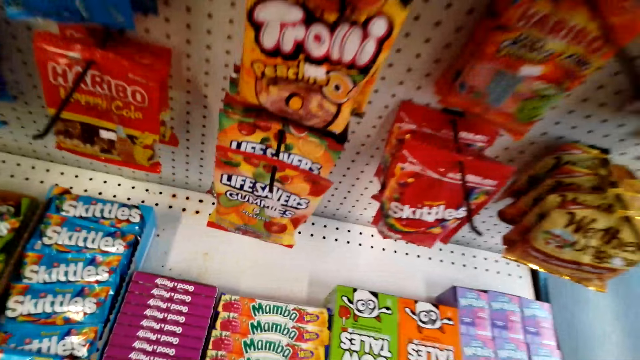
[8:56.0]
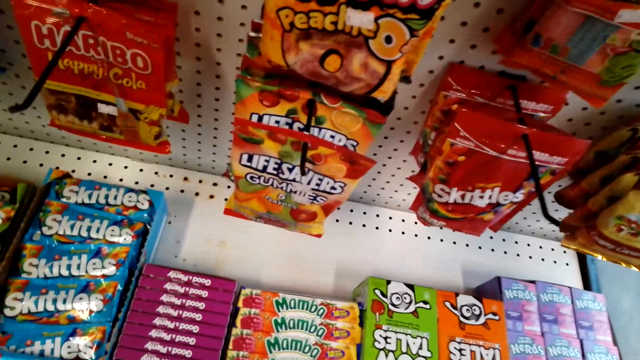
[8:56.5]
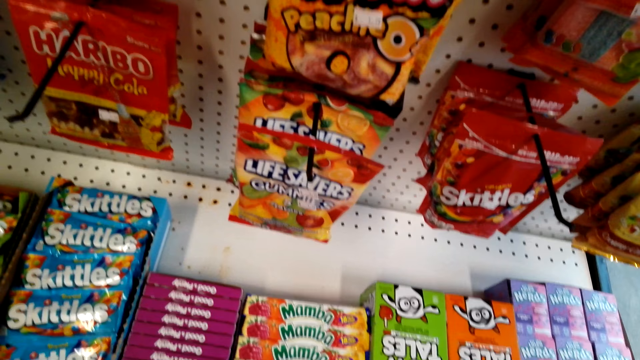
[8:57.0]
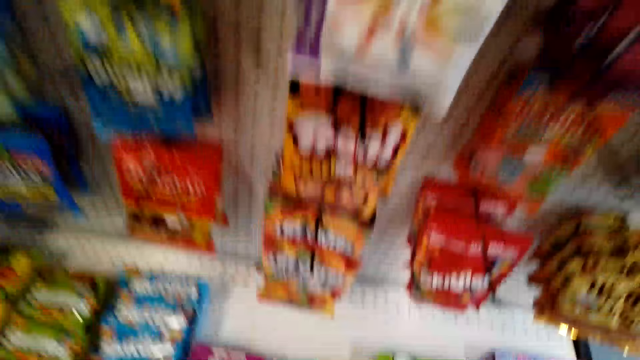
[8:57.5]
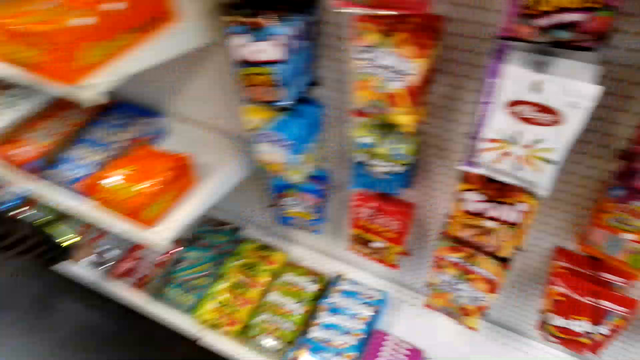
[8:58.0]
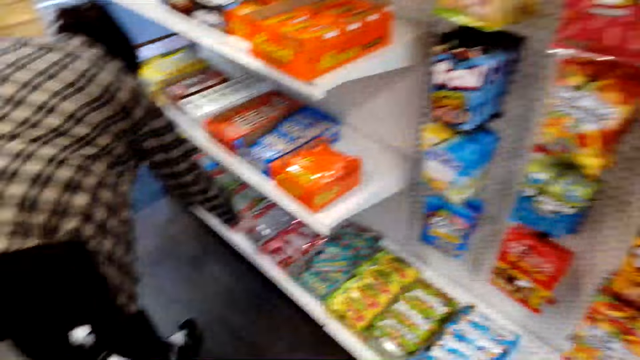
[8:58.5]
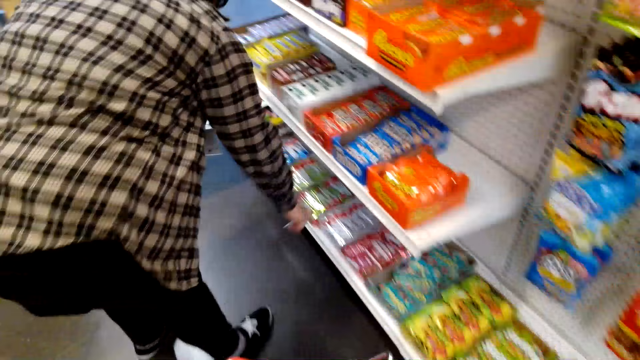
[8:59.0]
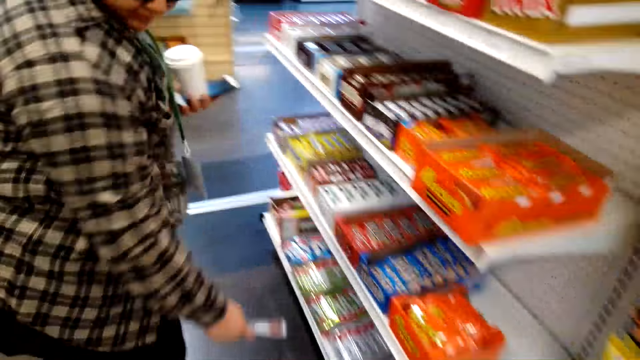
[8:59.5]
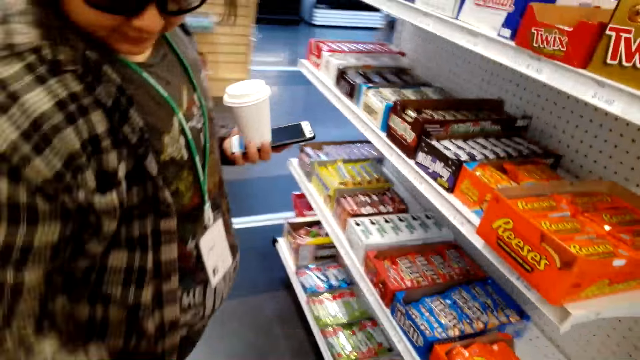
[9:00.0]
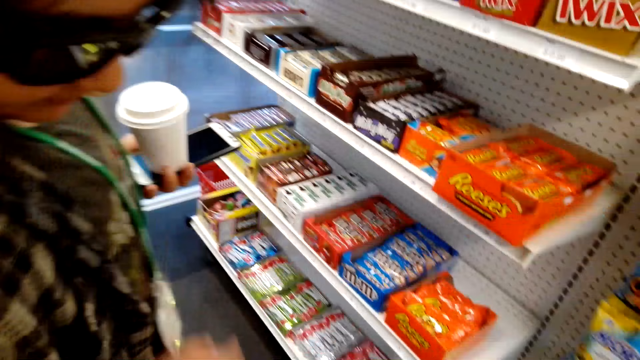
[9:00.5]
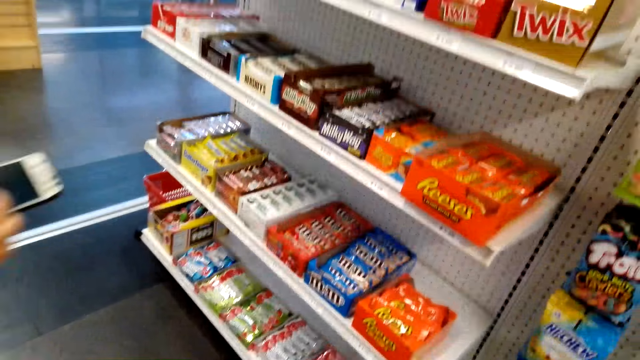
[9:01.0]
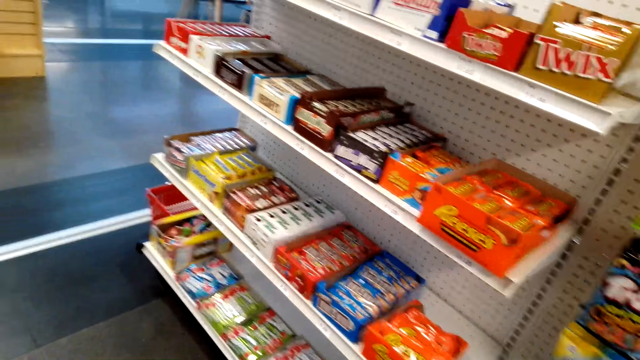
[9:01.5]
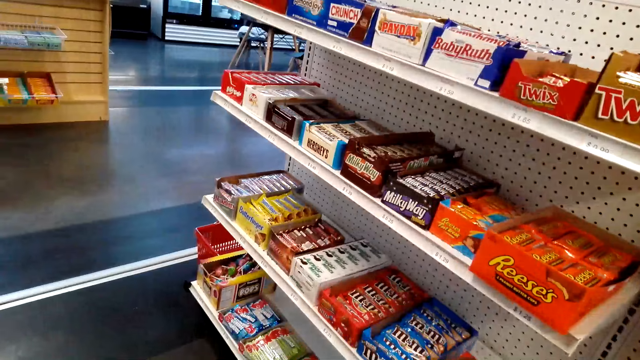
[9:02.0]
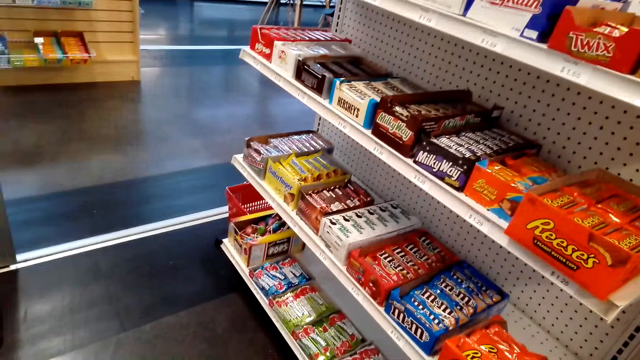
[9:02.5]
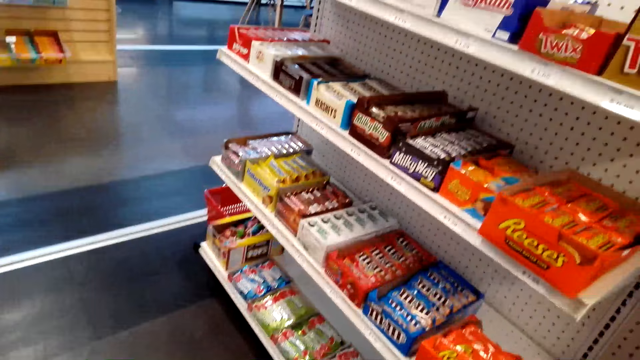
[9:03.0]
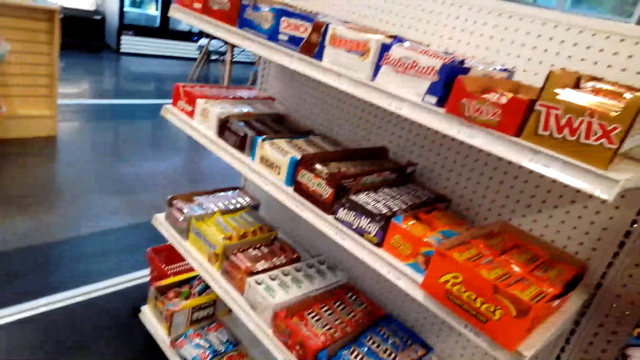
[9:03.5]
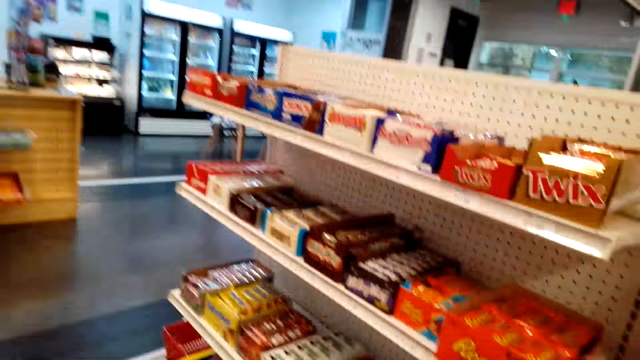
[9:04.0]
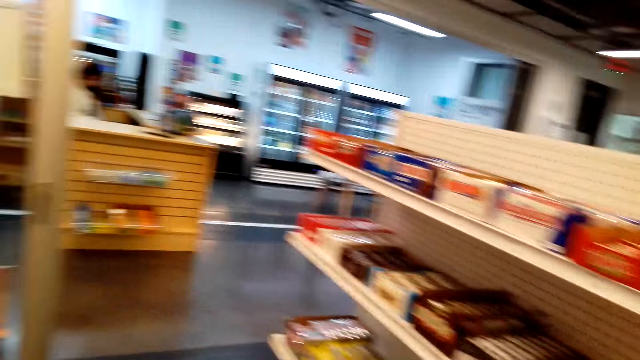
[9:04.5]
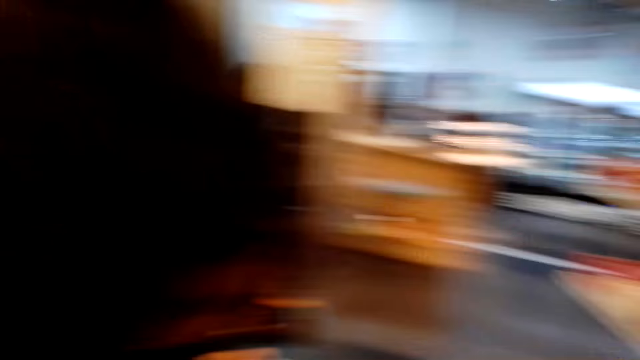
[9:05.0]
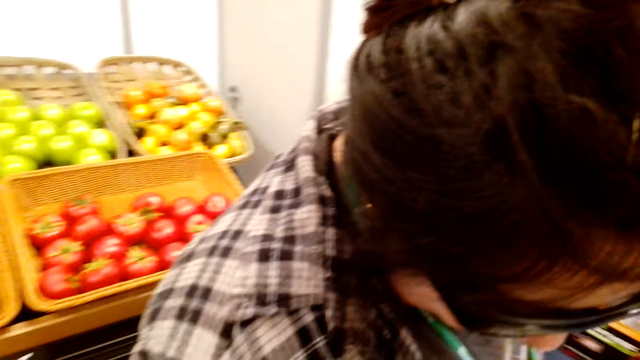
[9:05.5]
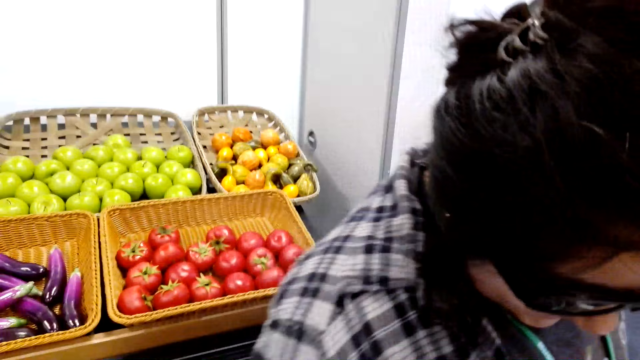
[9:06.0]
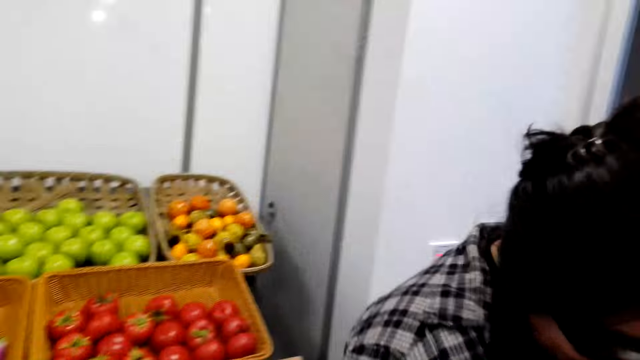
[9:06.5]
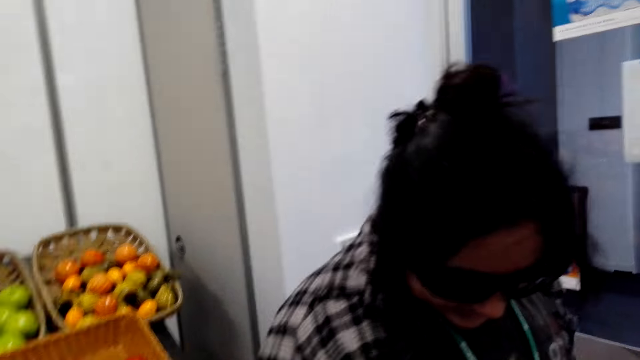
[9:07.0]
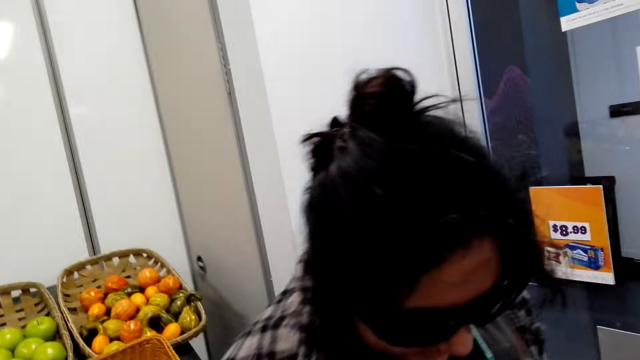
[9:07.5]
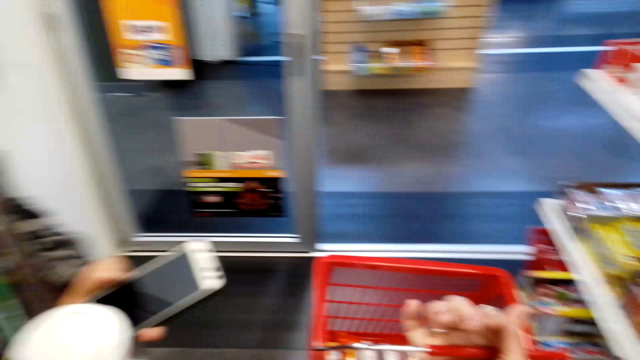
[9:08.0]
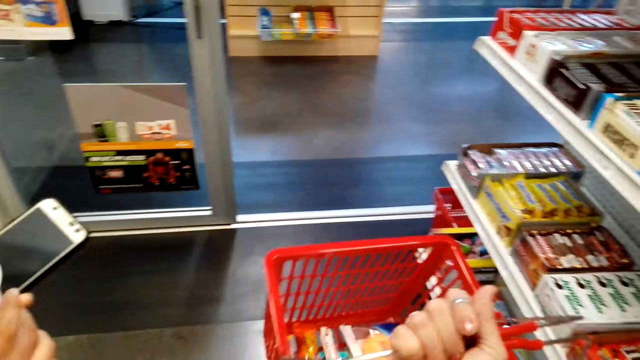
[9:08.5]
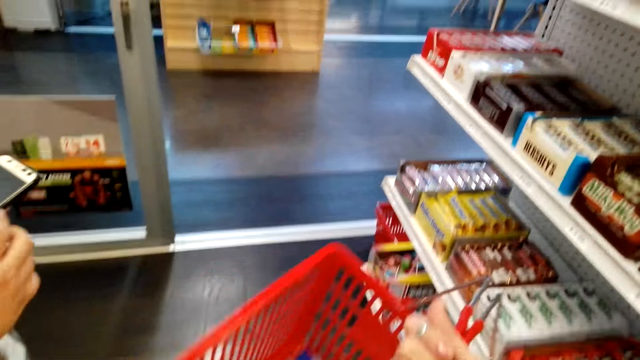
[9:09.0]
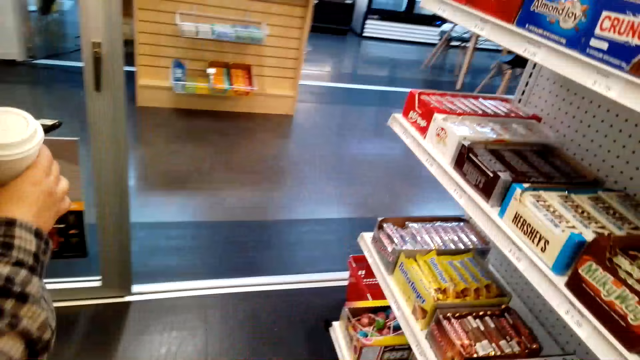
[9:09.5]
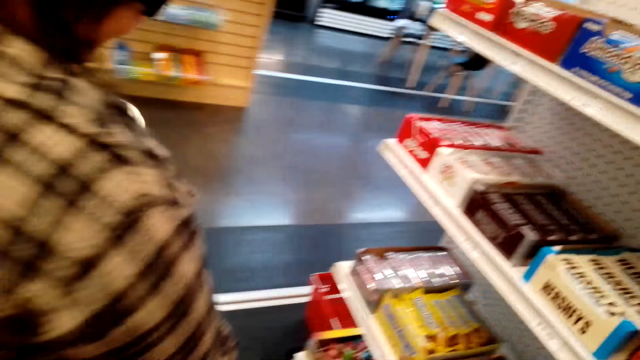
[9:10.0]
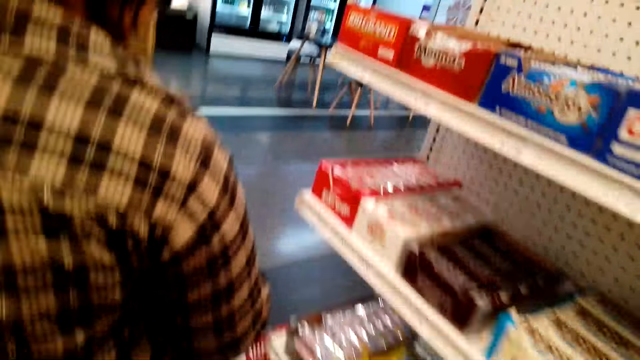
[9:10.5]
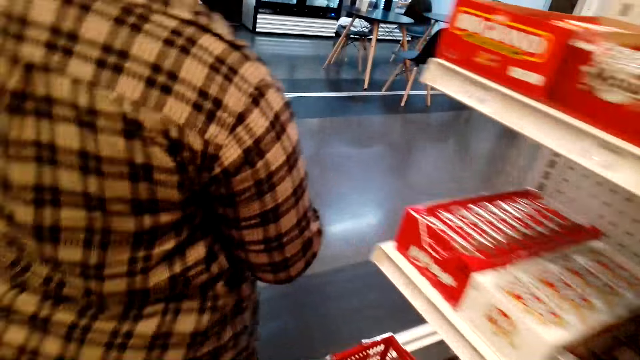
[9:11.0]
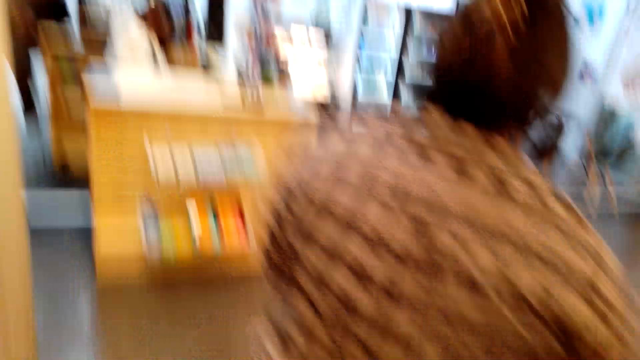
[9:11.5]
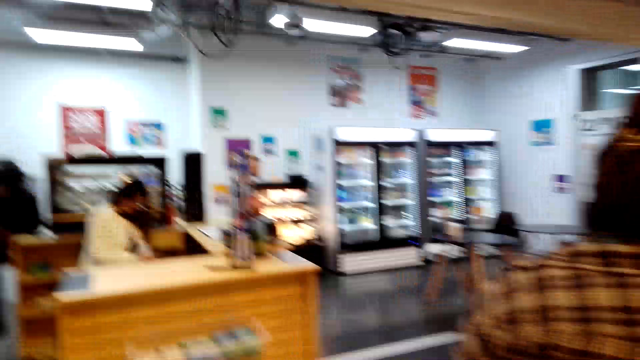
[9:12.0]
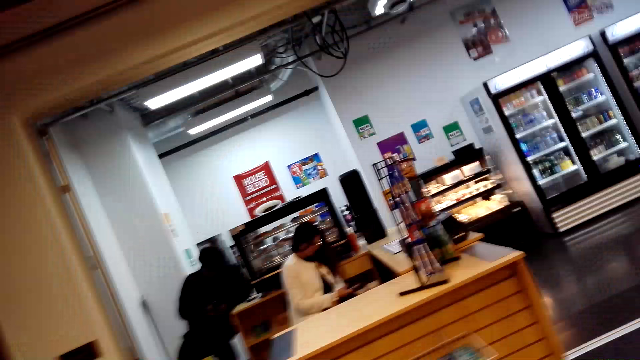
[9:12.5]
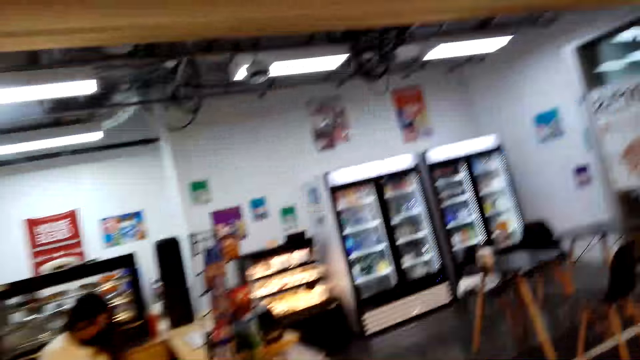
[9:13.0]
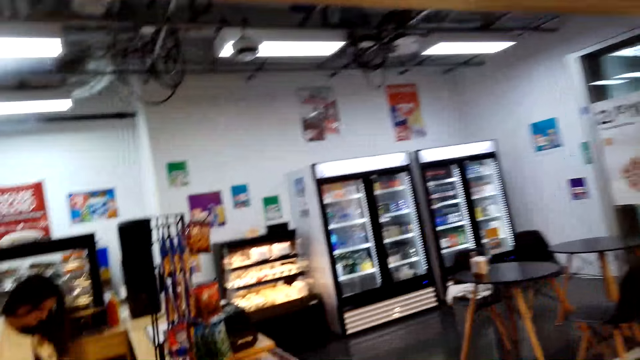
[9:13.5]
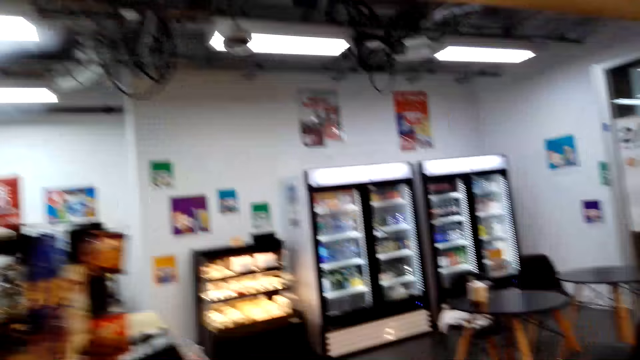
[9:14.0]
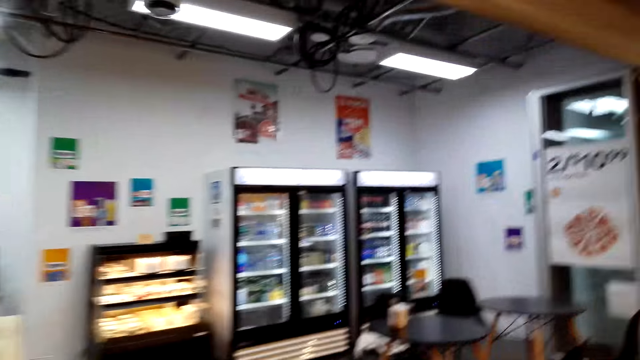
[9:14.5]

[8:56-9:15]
A lady picks up a snack and puts a packet of candy in a shopping cart. The camera wearer talks with the lady. He carries the shopping cart on his right hand. He walks in the supermarket.

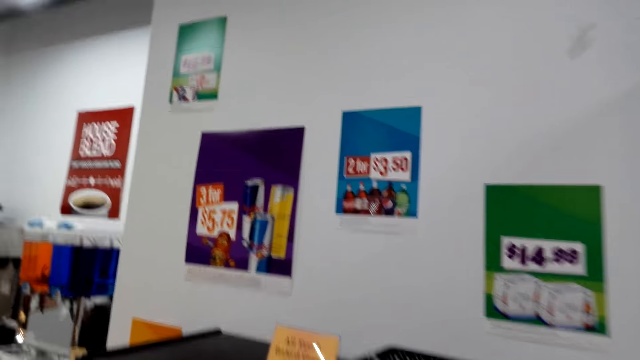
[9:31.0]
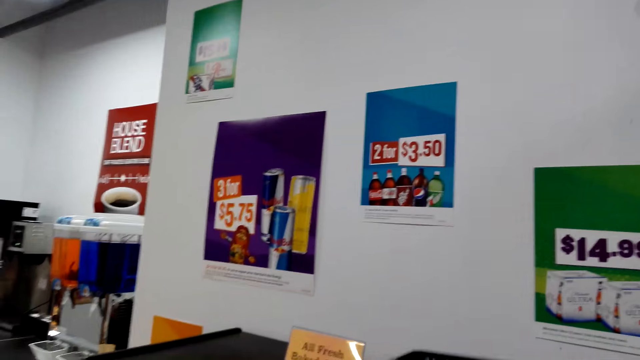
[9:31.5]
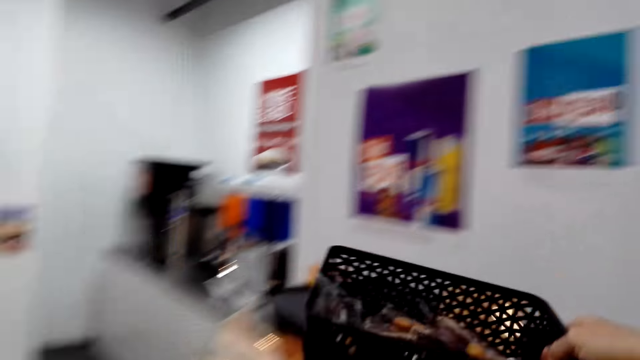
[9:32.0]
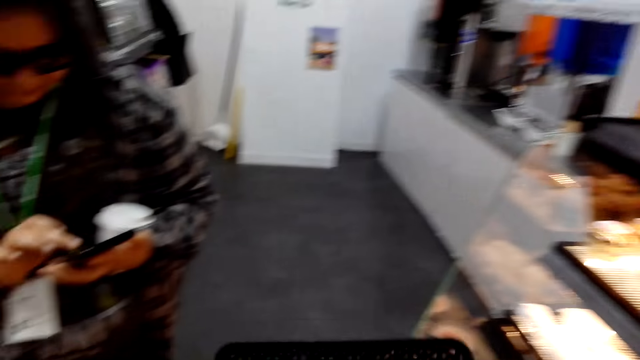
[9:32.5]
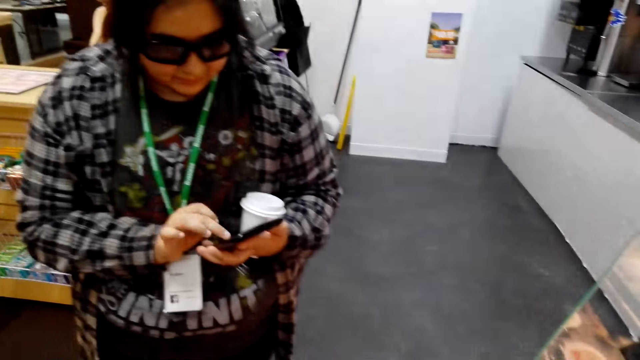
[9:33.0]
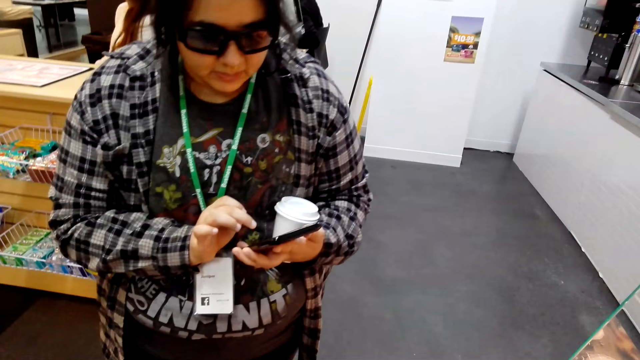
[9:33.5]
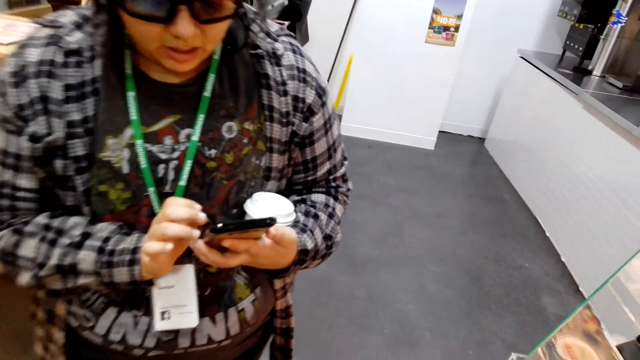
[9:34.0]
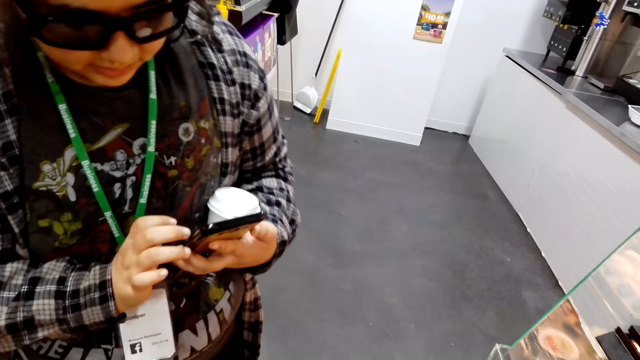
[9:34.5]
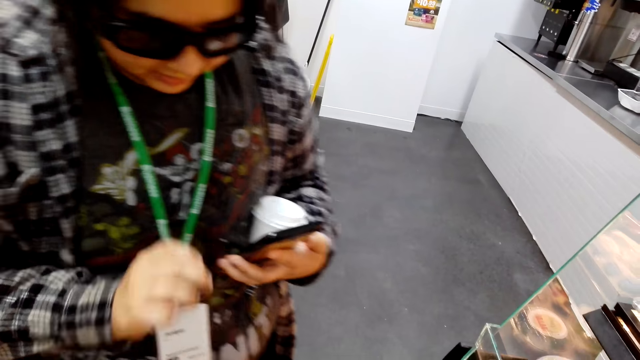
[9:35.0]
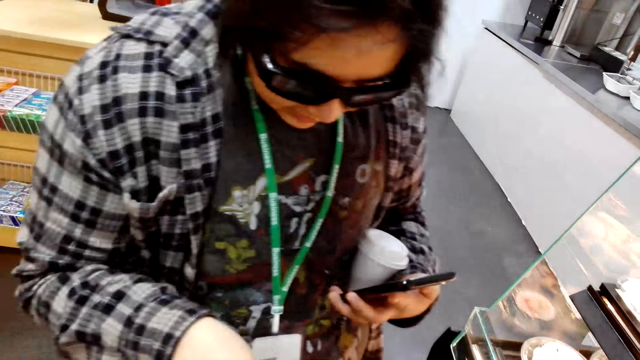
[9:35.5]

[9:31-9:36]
The camera wearer picks the basket from the shelf. They carry a shopping cart. A woman clicks on the cell phone. The camera wearer interacts with the woman.
